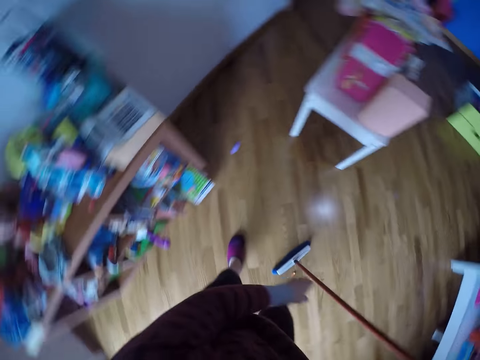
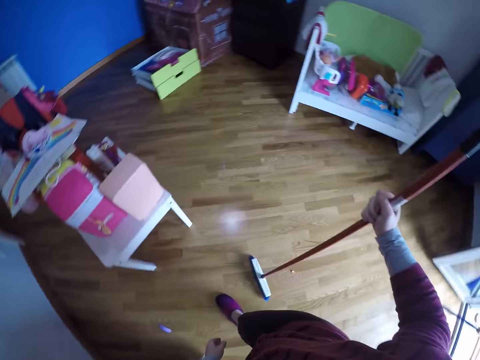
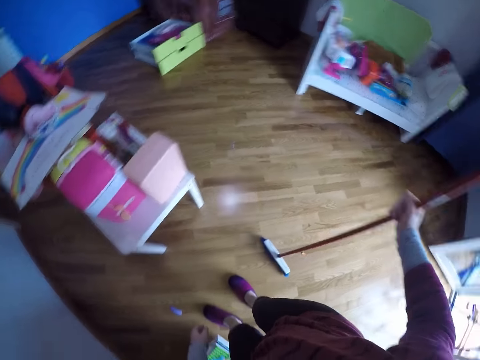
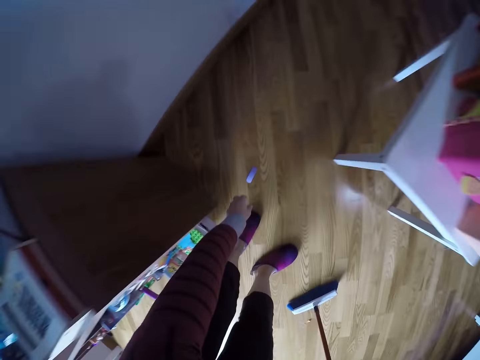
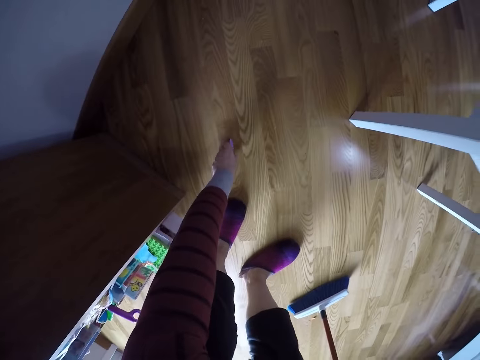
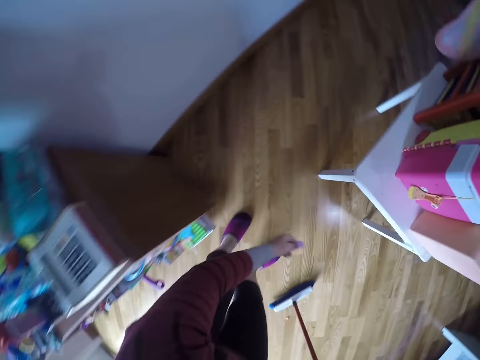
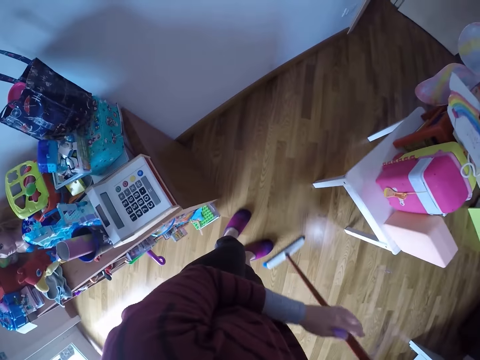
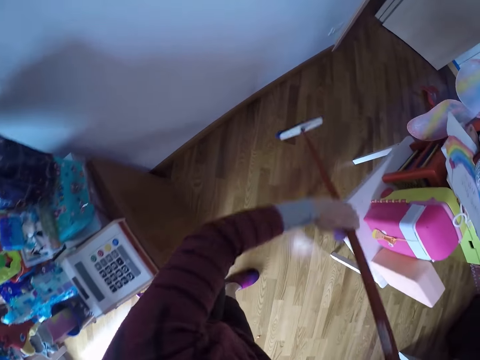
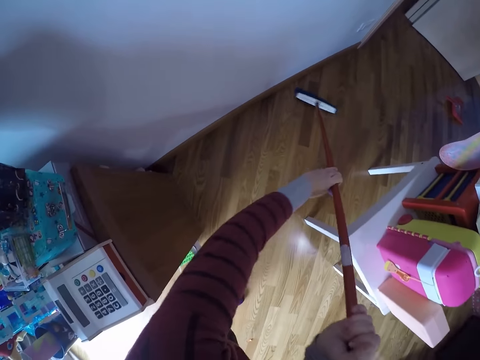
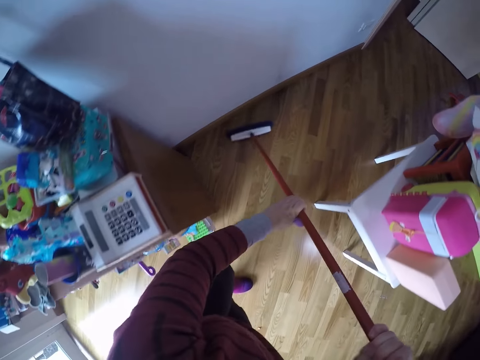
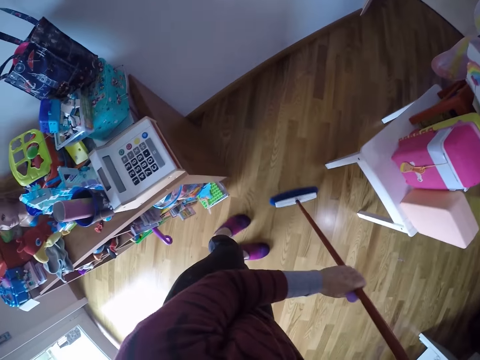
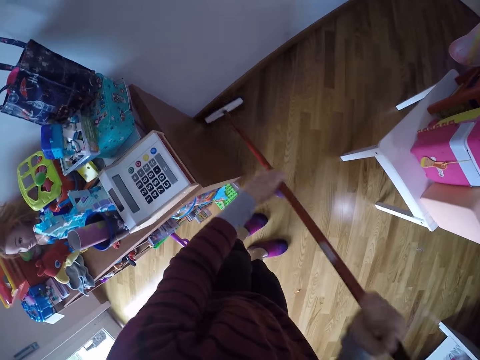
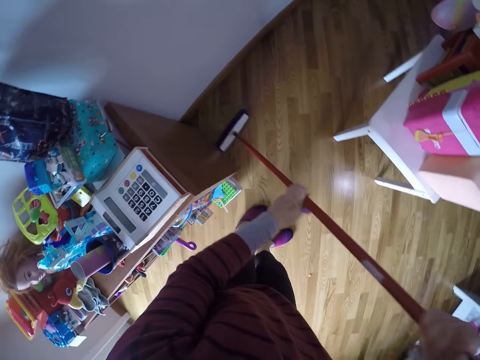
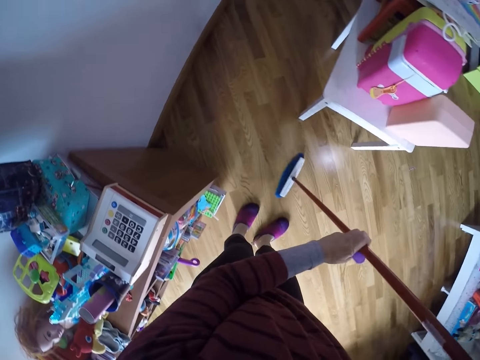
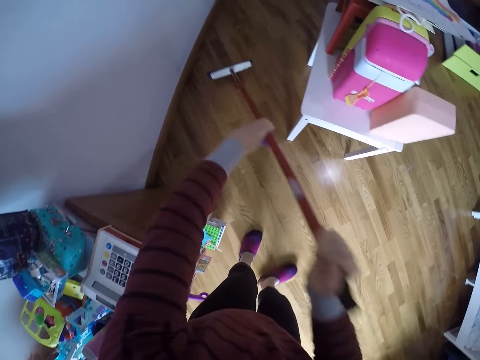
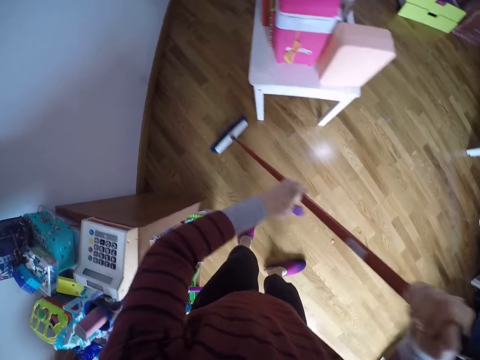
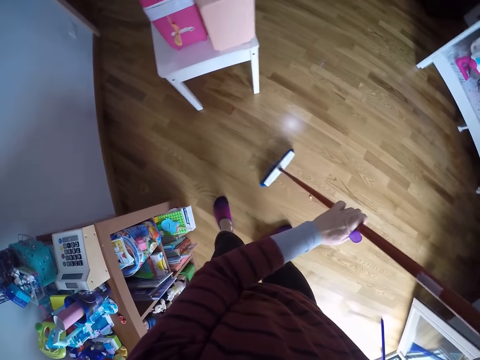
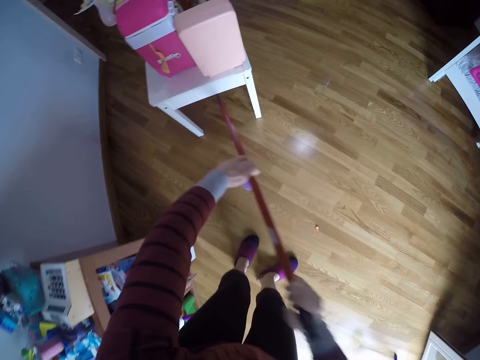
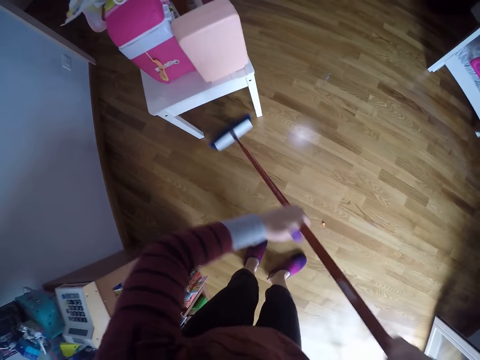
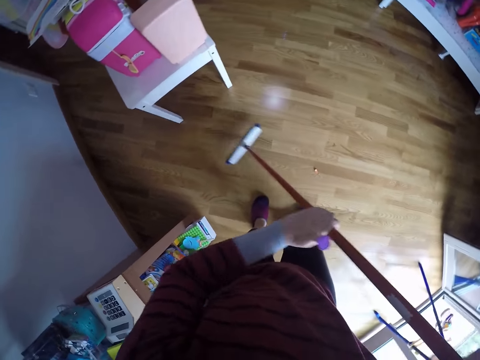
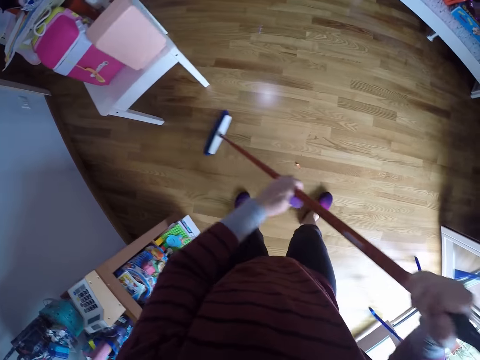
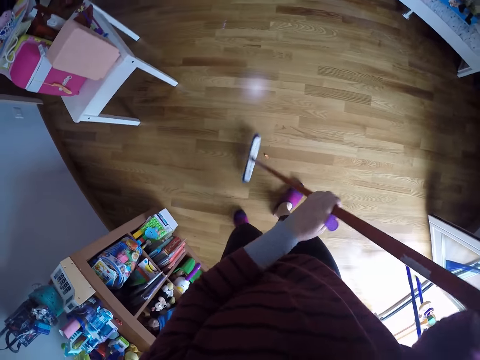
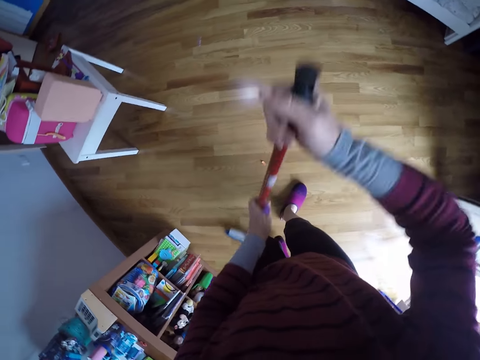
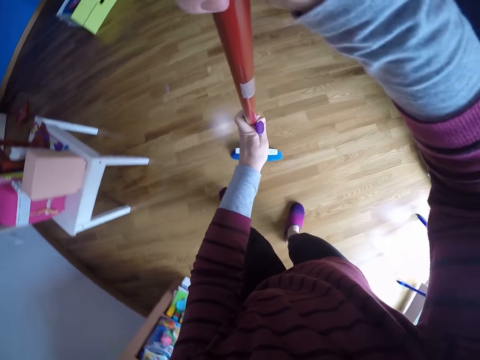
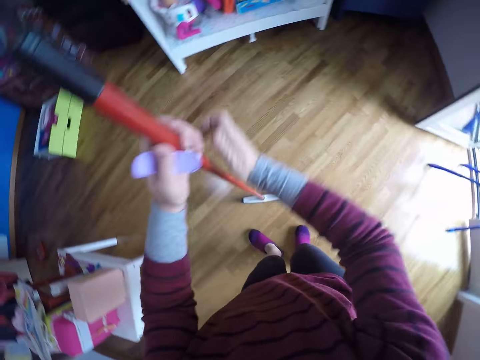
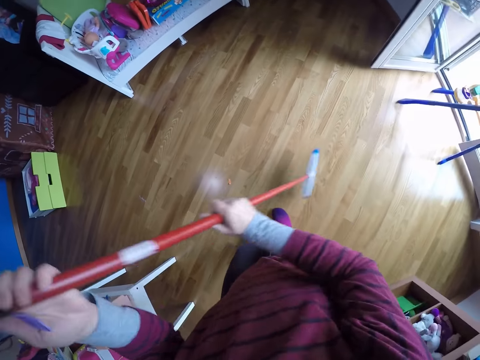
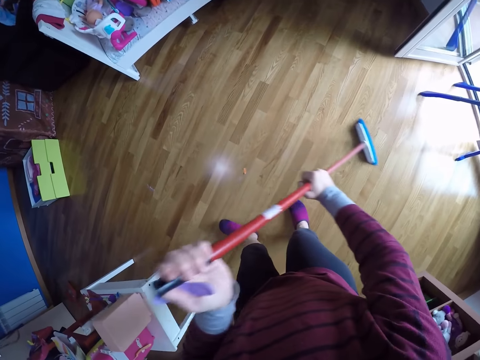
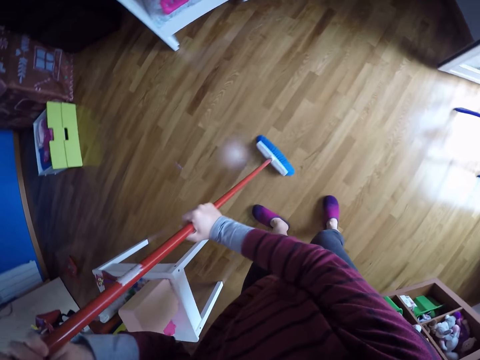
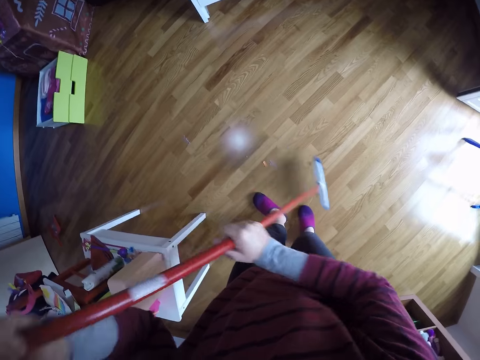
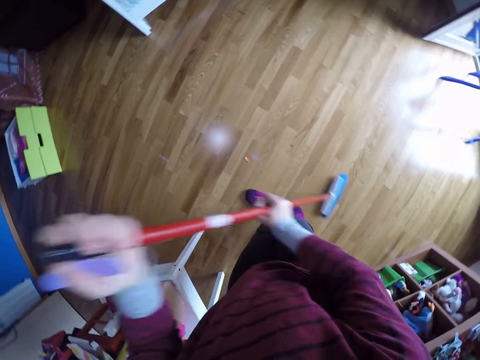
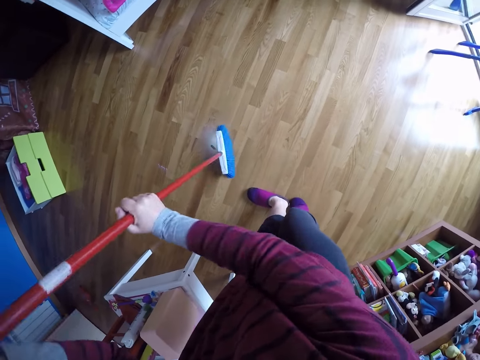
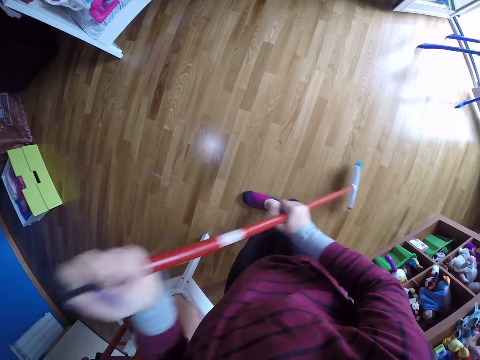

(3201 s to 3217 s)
The camera wearer walks around. She bends downwards. She picks a toy from the floor of the room with her left hand. She stands up. She holds the floor brush or long handled broom with both hands. She moves the long handled broom forward. She sweeps the floor of the room with the floor brush in both hands. She turns around and sweeps the house with the long handled broom.

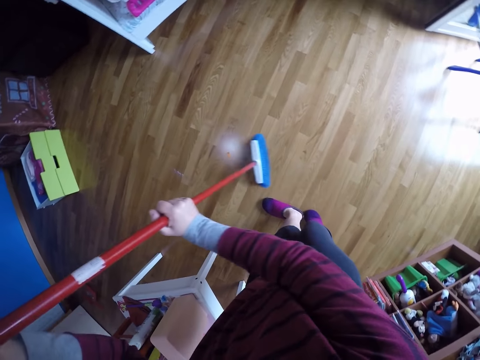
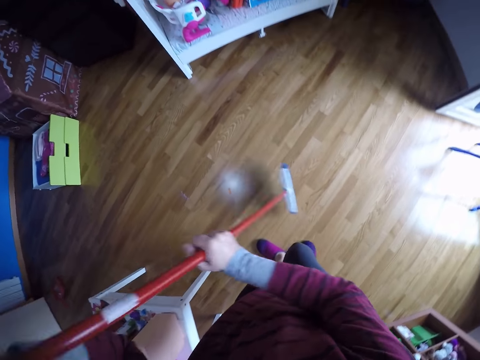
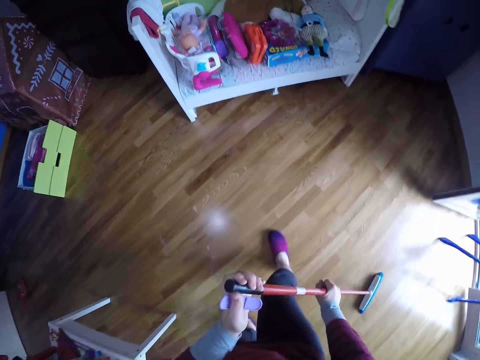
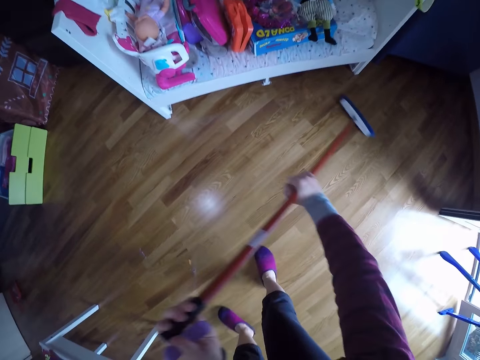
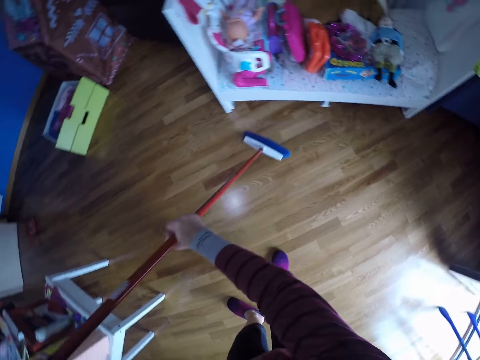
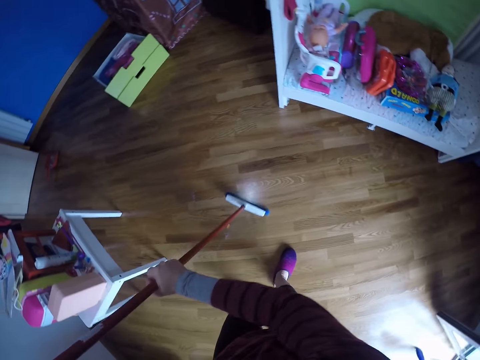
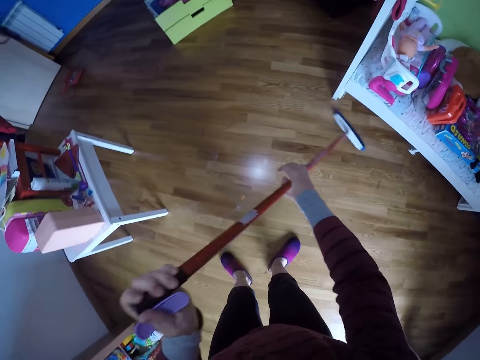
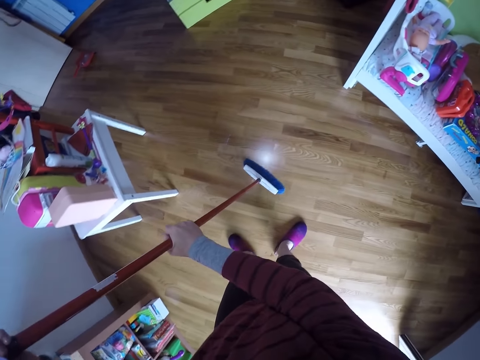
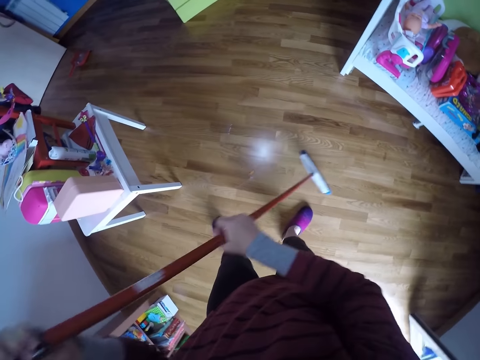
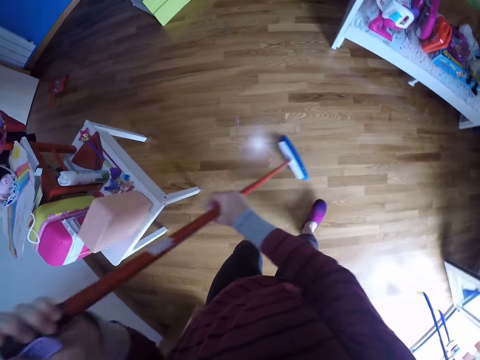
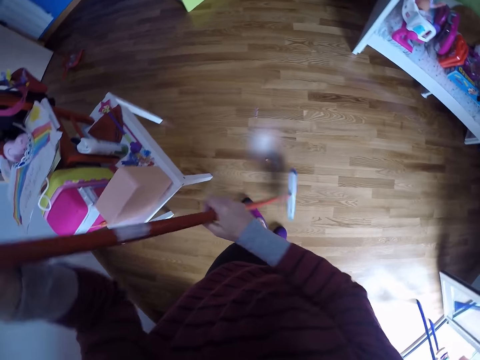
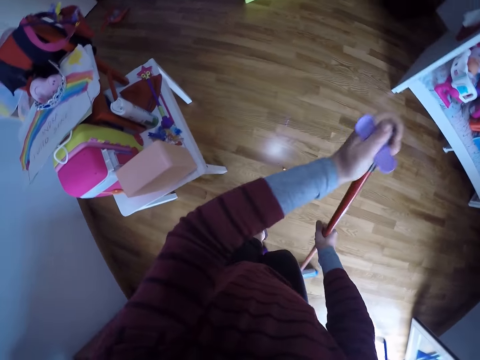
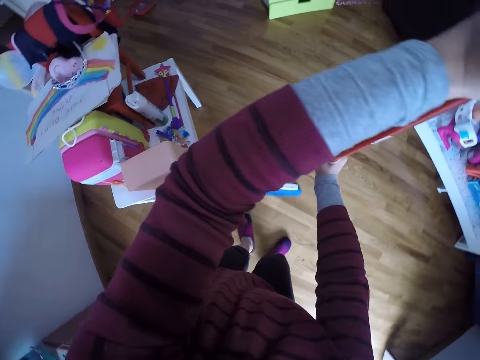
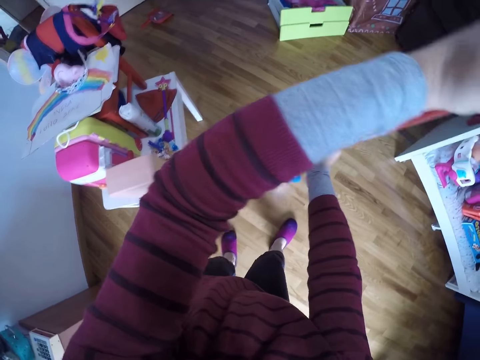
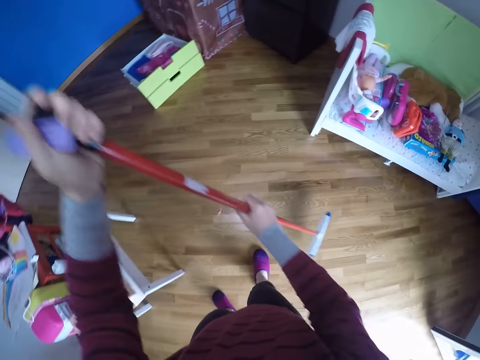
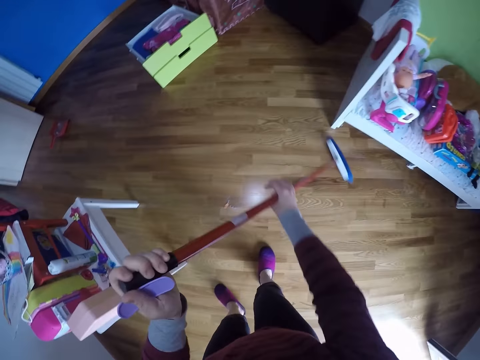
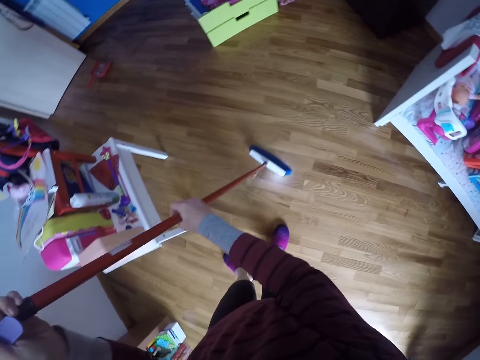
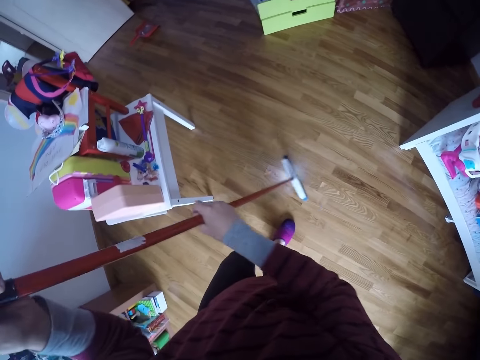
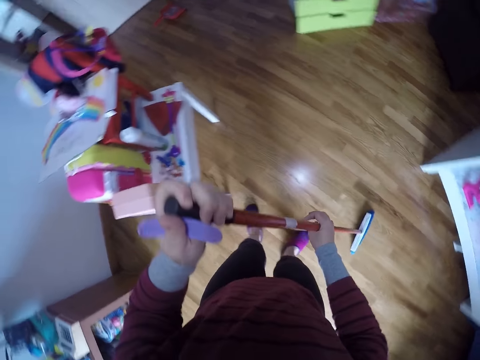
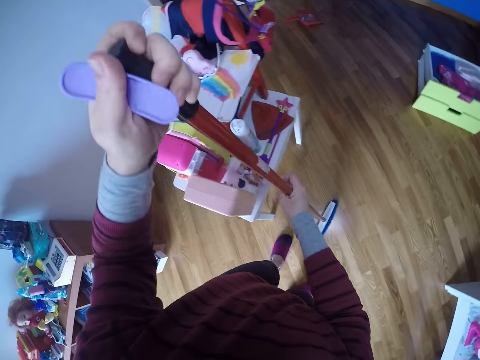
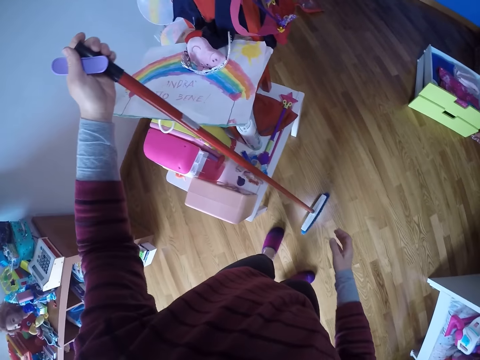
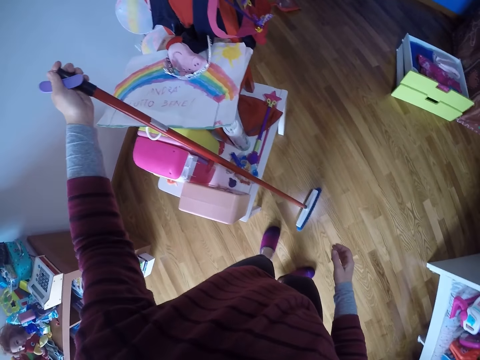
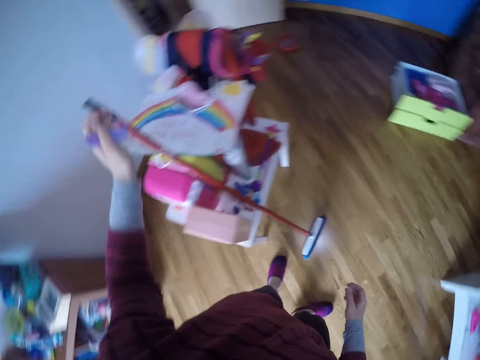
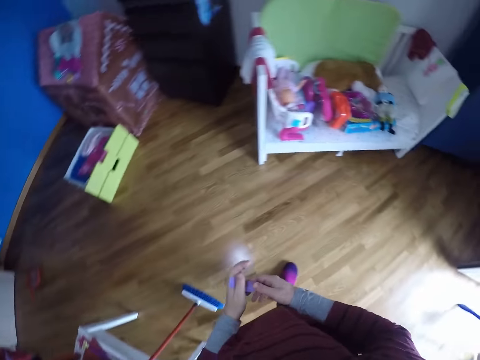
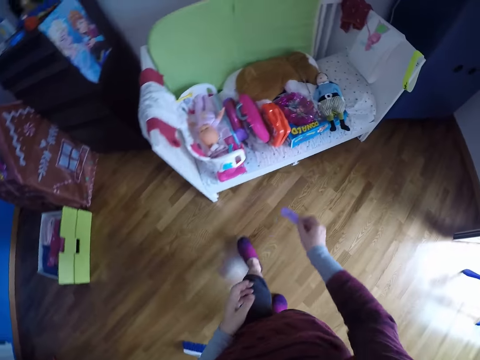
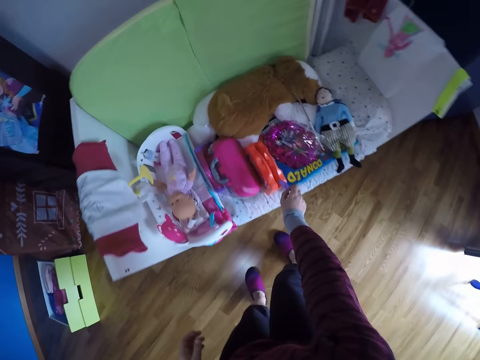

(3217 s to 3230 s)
The camera wearer moves forward and sweeps the house with a long handled broom or floor brush. She leans the floor brush against a table with her left hand. She turns around. She passes the toy to her right hand. She walks around. She drops the toy on top of a toy shelf.
